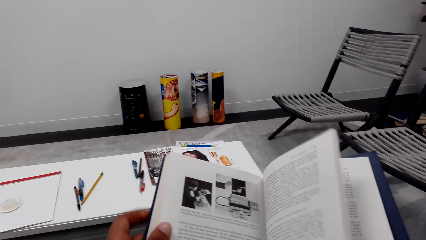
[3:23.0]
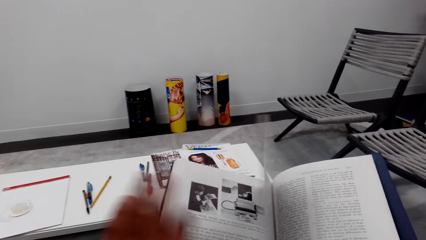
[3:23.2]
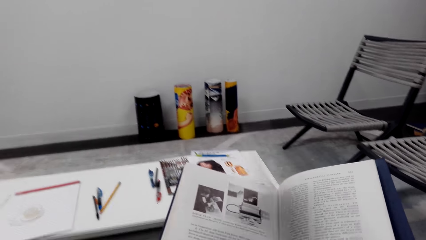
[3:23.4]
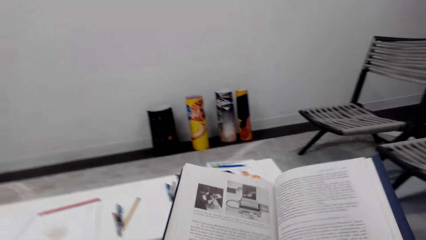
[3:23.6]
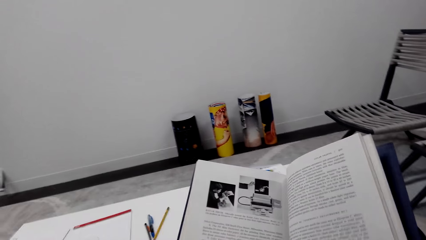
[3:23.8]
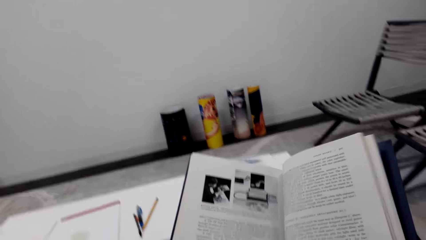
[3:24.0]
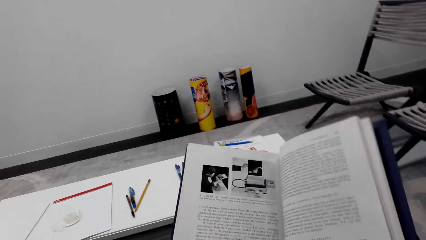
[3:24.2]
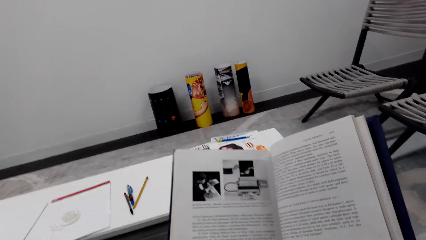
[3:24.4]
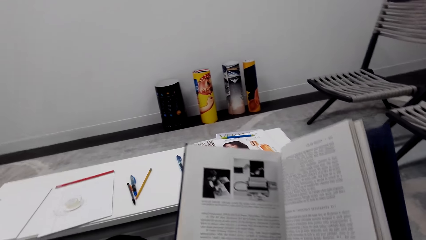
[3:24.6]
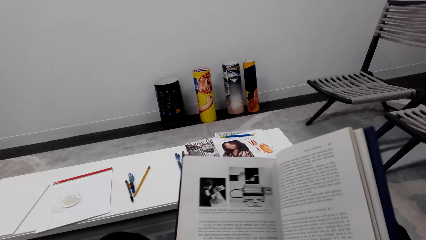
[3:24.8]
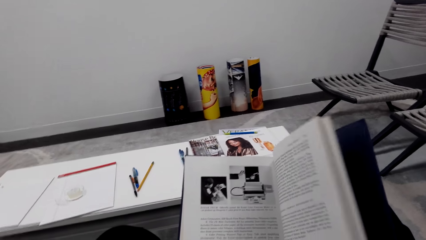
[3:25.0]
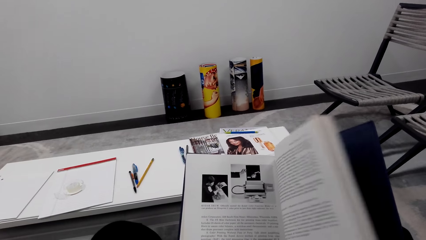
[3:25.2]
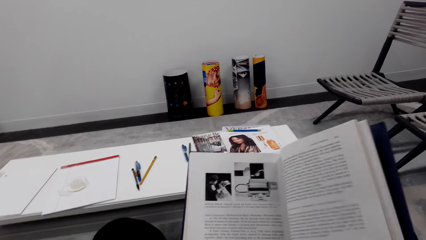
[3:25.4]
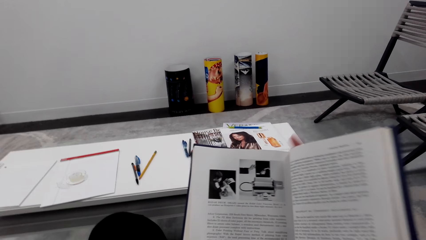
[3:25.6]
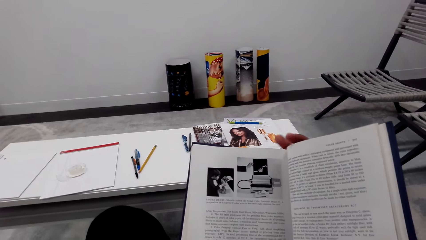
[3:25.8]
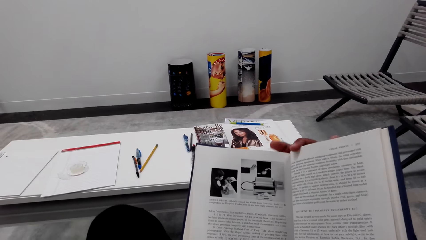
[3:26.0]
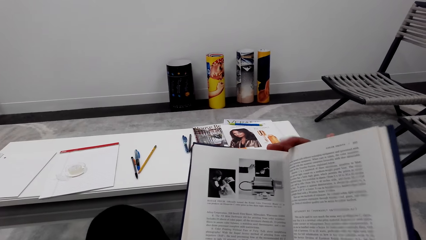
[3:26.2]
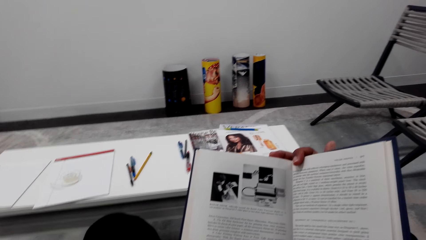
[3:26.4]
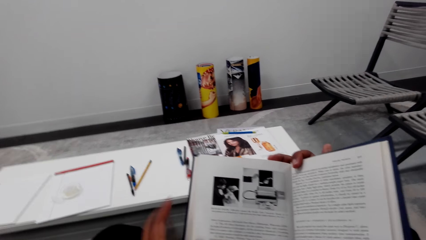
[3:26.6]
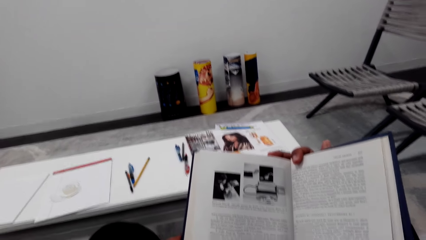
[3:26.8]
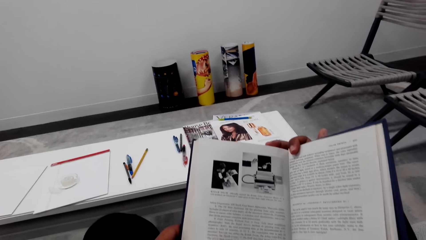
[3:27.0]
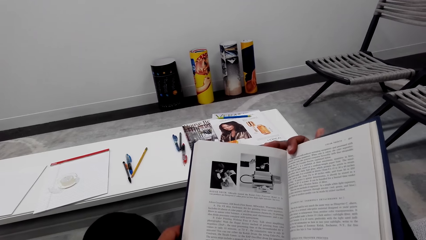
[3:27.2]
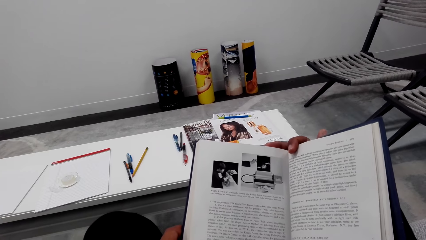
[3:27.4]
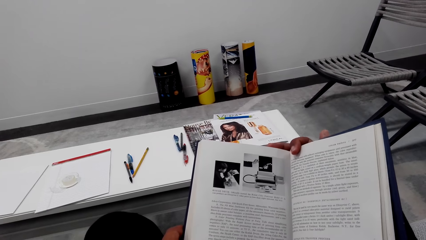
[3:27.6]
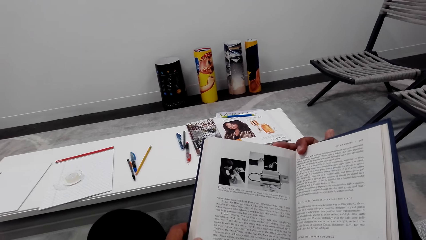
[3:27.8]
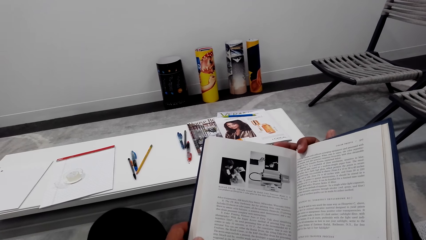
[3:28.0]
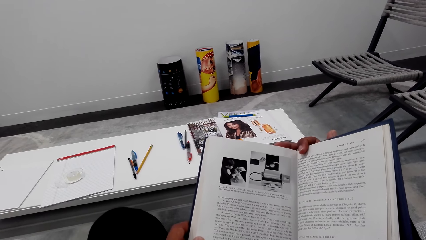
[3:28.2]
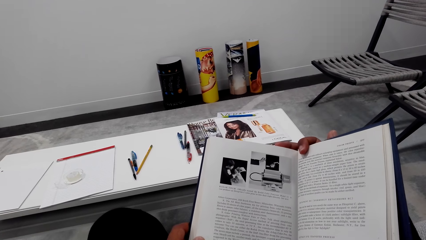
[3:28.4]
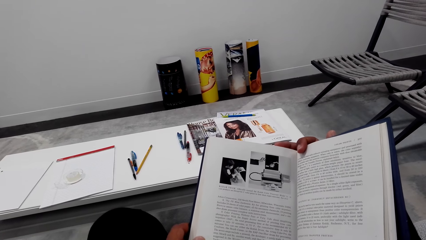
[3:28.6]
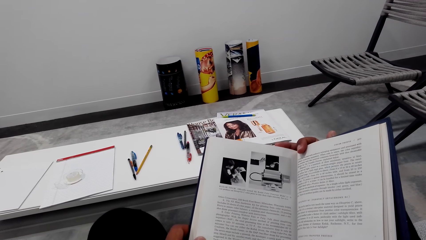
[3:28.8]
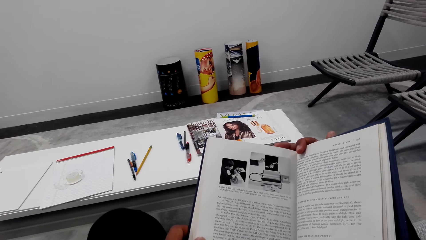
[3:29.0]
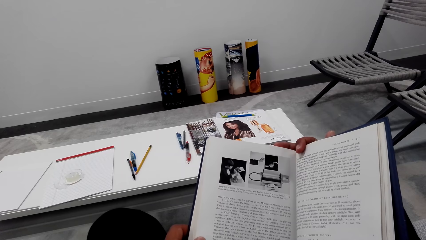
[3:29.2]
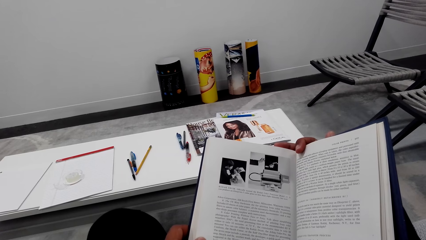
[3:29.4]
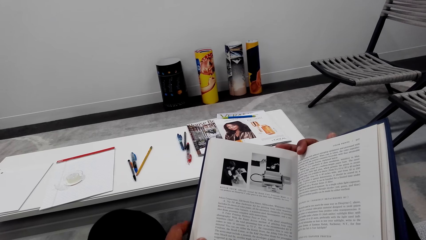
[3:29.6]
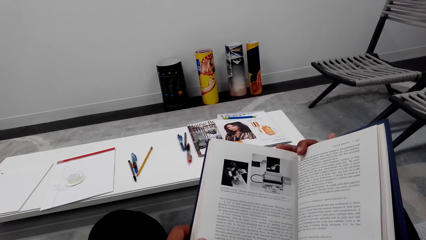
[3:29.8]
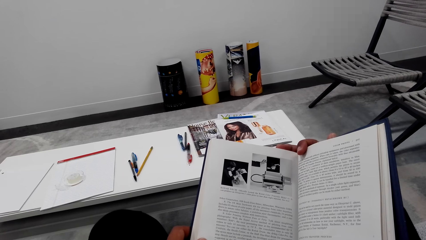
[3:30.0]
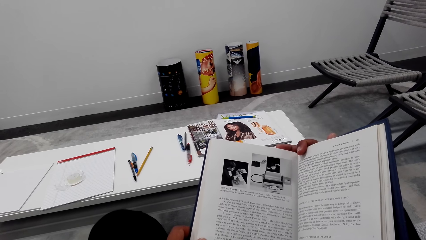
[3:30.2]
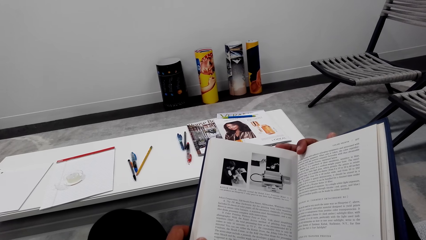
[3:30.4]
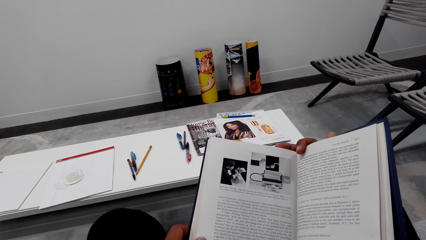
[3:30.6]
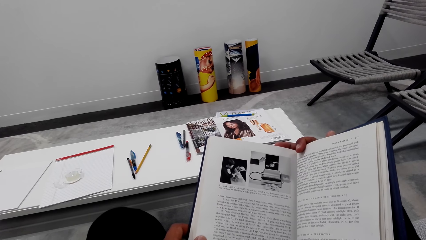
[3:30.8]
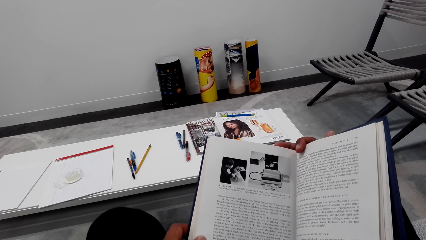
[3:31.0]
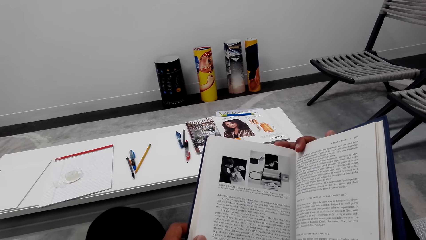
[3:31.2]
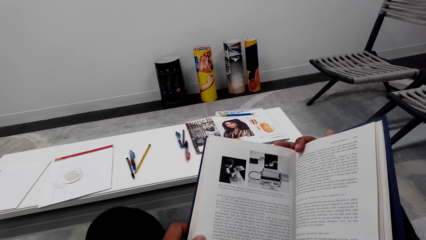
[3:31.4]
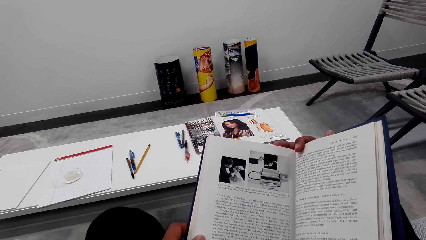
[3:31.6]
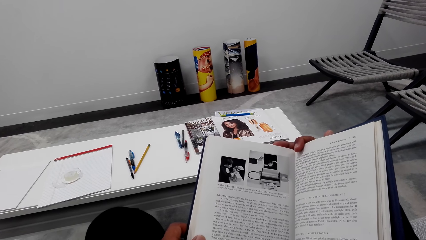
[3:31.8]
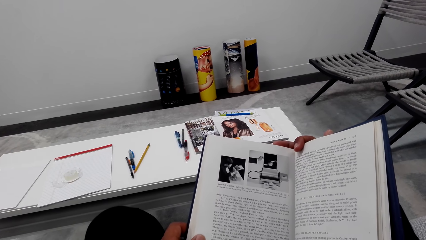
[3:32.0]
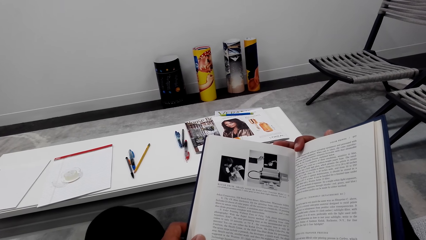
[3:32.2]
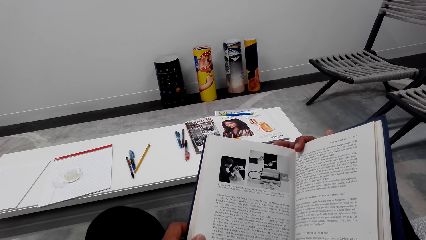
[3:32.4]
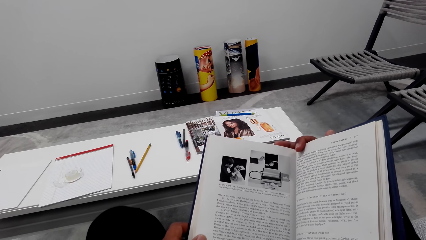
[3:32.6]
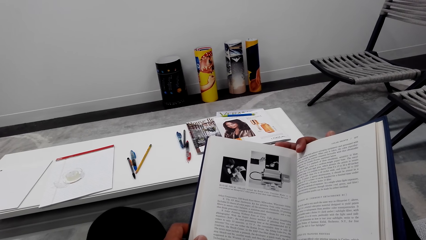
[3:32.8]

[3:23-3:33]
The camera wearer reads a book. They touch the book page, push the page of the book. They read the book. They move the left hand. They read the book.

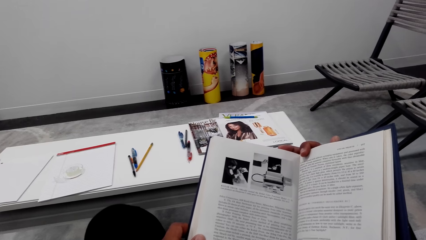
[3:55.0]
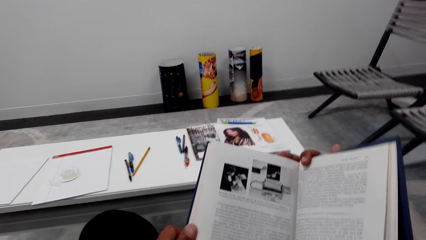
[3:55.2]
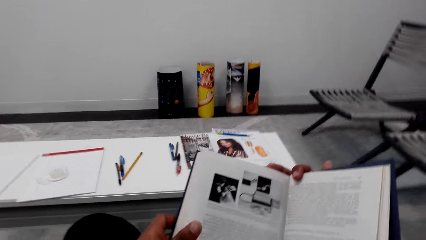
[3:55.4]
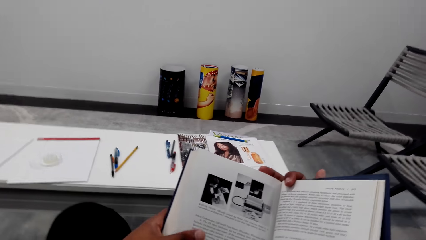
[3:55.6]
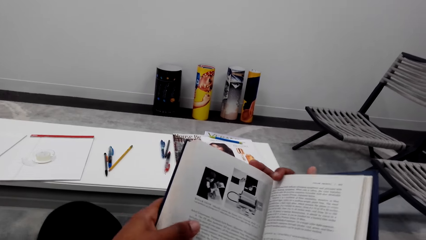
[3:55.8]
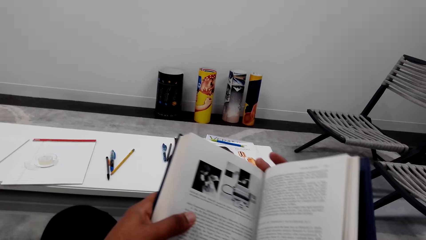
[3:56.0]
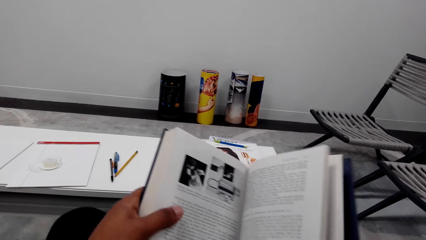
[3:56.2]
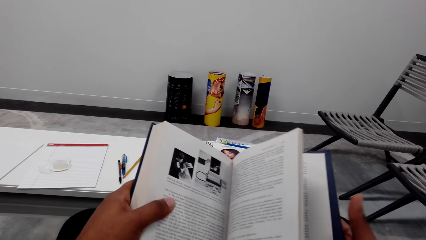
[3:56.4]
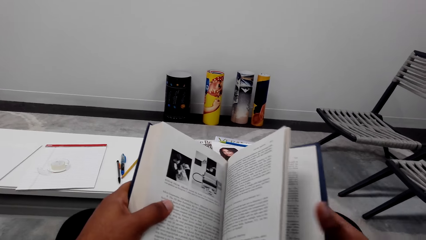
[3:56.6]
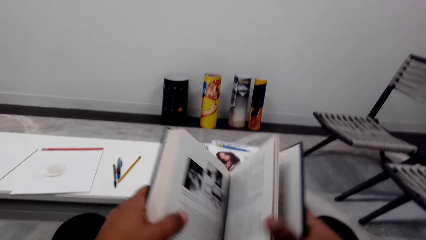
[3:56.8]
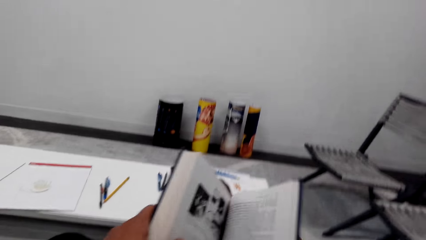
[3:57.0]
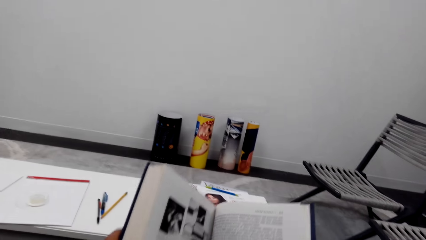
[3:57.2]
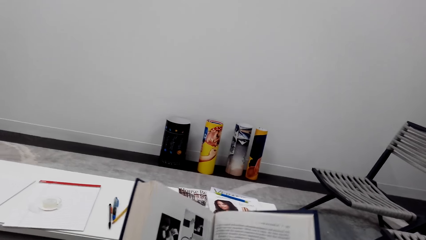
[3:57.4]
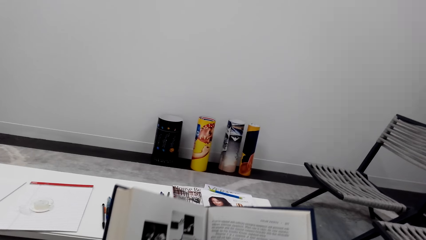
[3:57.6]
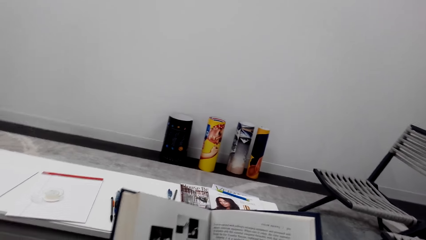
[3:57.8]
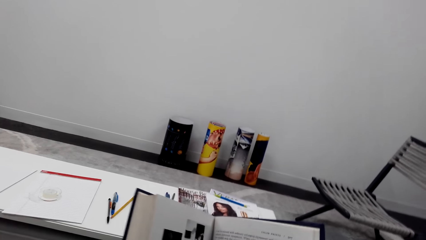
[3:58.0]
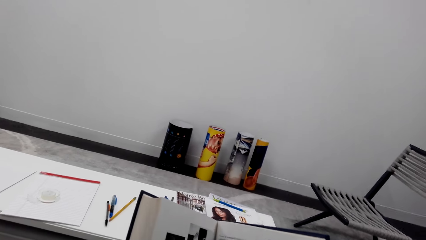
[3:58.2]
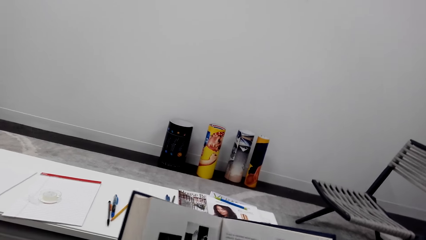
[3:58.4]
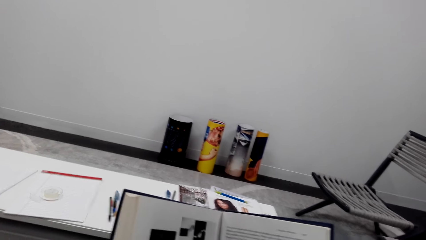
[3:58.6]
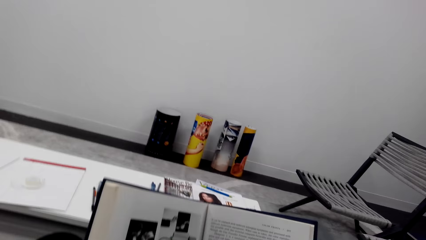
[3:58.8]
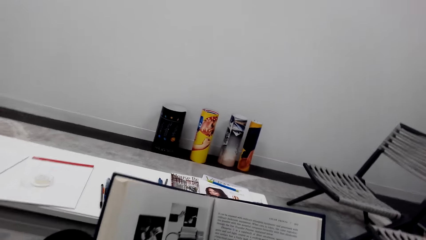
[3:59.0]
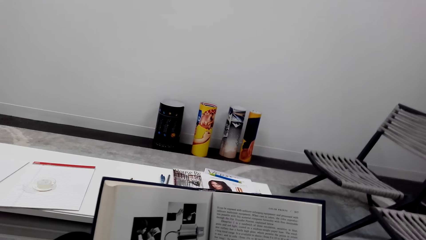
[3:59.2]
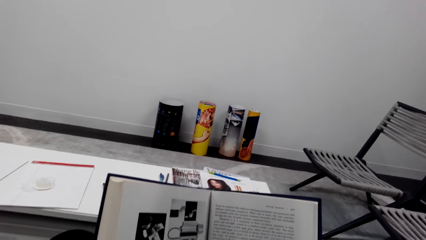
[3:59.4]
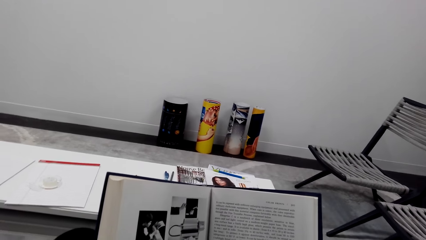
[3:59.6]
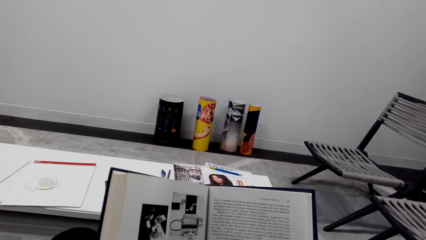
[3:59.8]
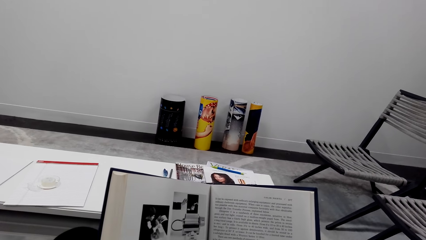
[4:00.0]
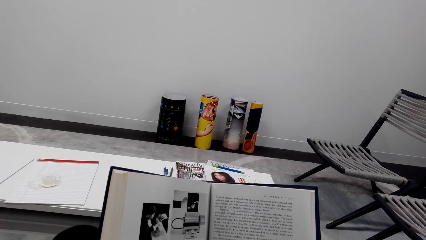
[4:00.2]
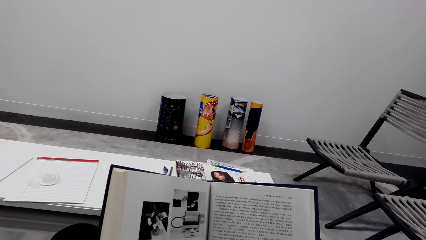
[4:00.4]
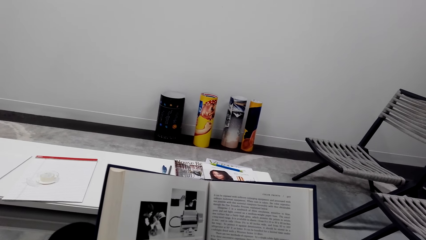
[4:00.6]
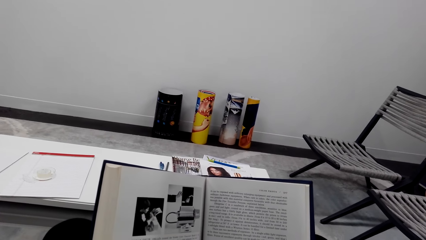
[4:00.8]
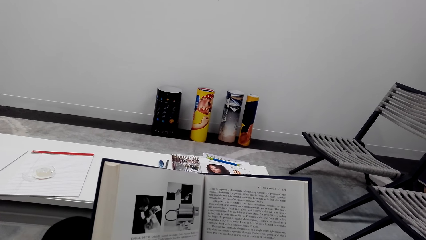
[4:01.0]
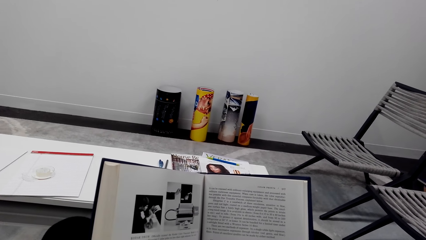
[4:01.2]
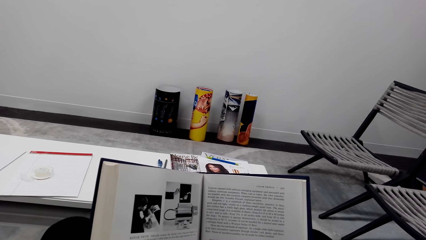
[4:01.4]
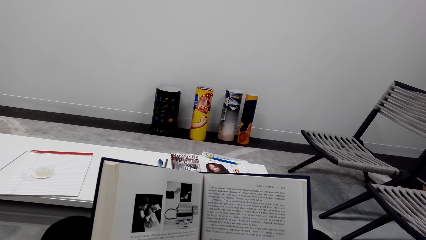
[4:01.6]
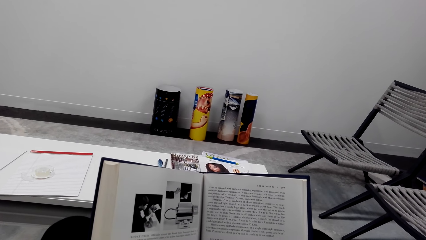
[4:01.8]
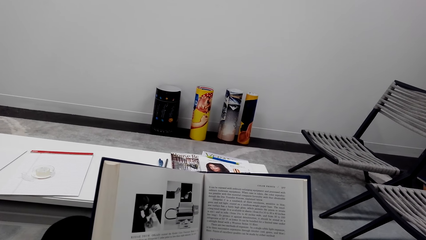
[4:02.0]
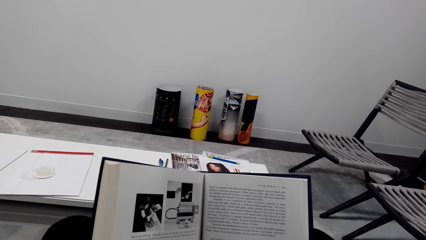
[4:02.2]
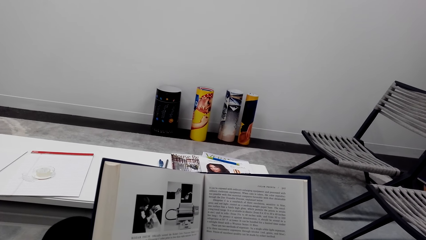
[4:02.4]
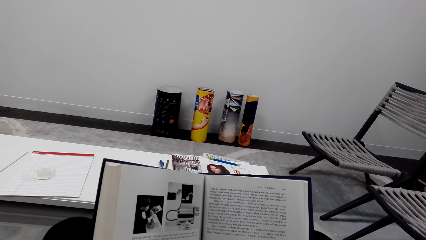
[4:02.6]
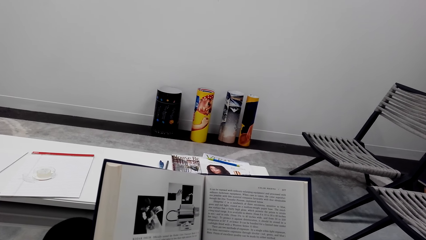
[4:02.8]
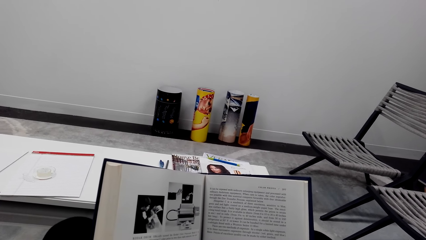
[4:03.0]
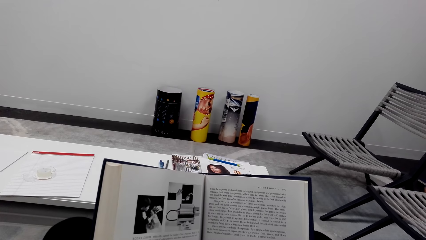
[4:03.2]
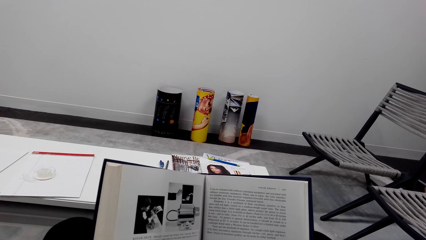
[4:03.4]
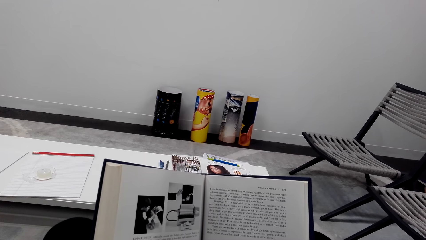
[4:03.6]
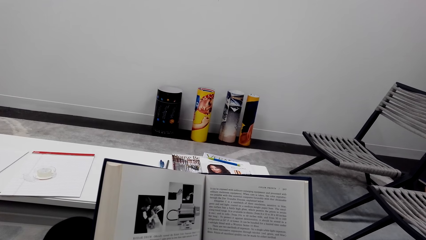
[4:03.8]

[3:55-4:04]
The camera wearer moves the book on the hand. They read the book.
